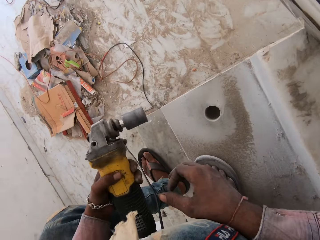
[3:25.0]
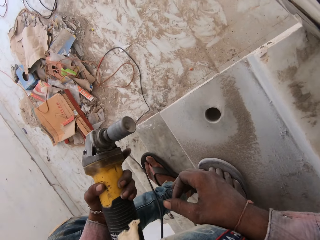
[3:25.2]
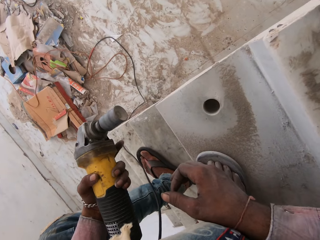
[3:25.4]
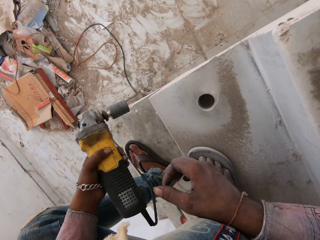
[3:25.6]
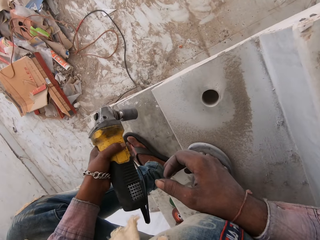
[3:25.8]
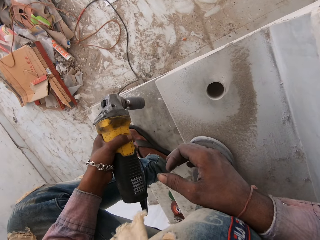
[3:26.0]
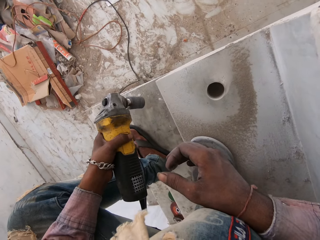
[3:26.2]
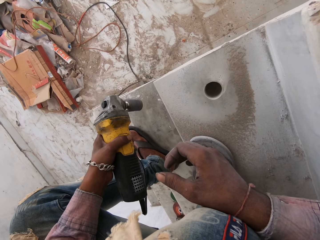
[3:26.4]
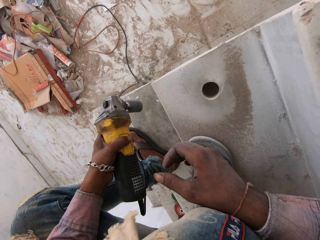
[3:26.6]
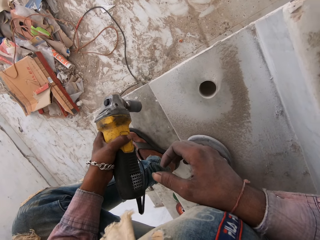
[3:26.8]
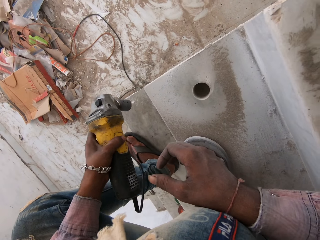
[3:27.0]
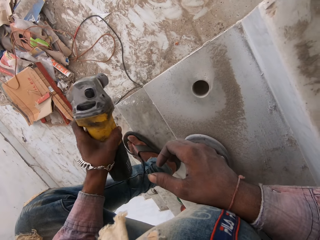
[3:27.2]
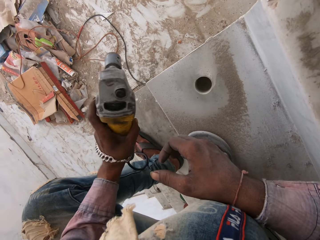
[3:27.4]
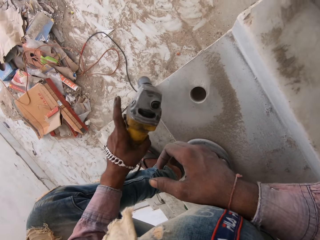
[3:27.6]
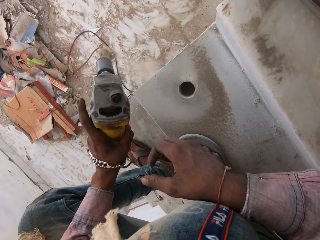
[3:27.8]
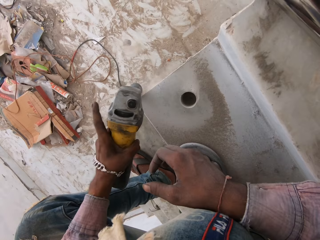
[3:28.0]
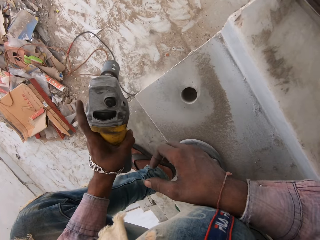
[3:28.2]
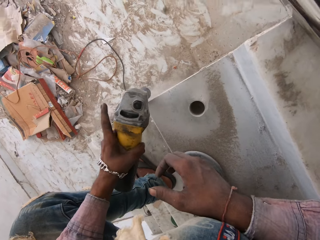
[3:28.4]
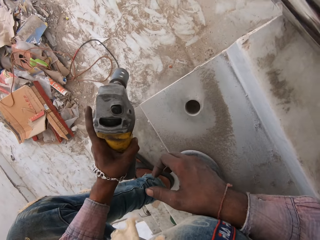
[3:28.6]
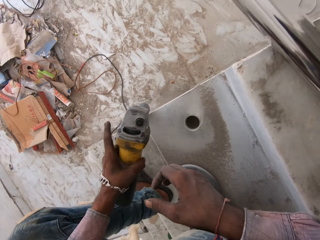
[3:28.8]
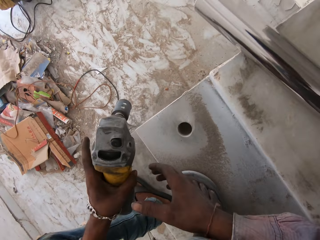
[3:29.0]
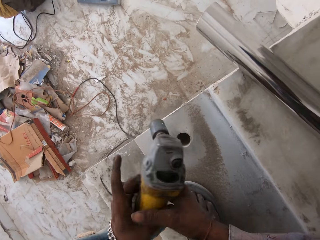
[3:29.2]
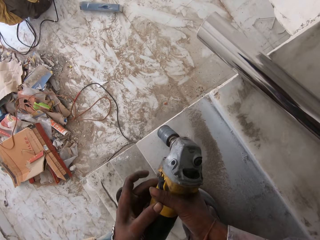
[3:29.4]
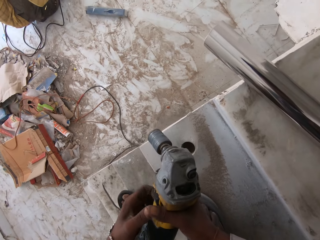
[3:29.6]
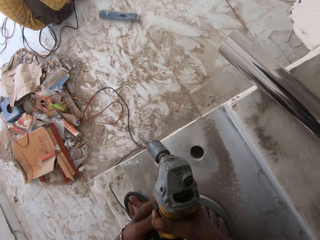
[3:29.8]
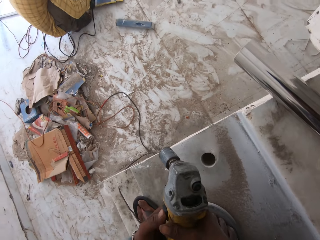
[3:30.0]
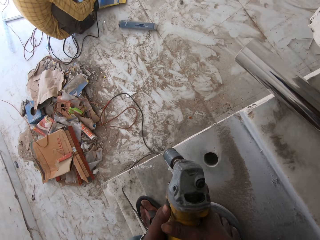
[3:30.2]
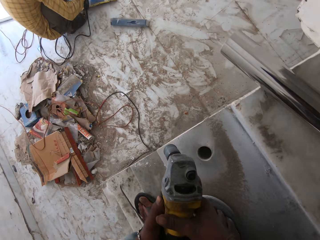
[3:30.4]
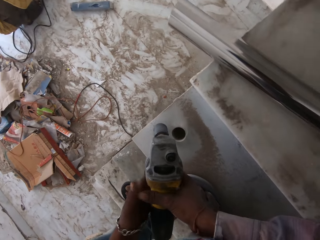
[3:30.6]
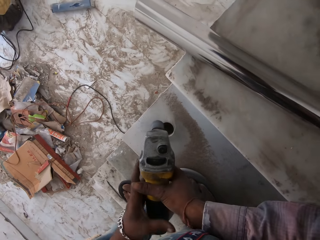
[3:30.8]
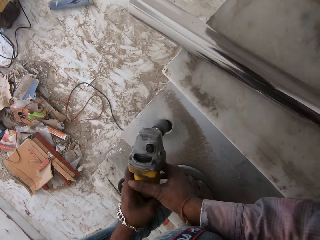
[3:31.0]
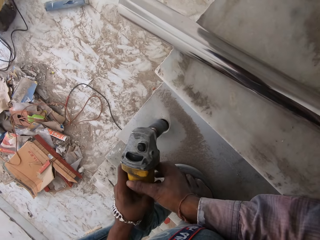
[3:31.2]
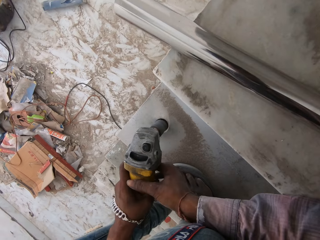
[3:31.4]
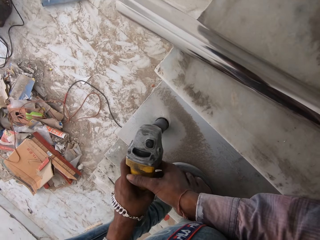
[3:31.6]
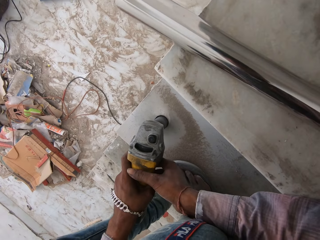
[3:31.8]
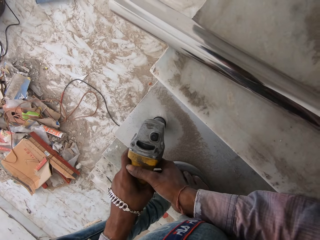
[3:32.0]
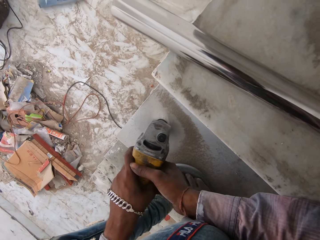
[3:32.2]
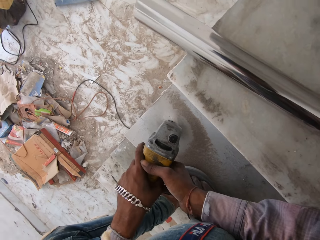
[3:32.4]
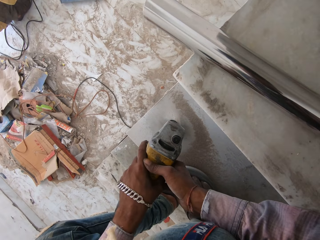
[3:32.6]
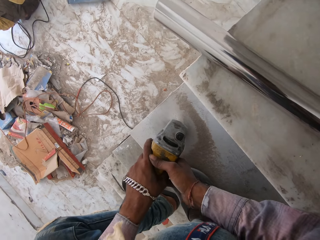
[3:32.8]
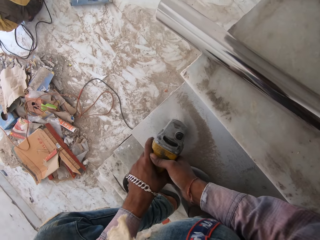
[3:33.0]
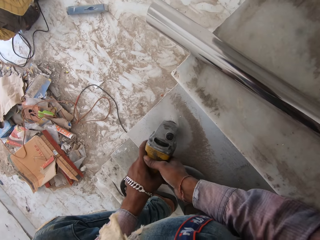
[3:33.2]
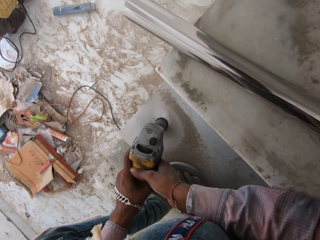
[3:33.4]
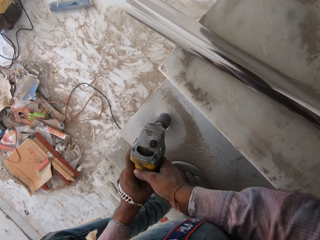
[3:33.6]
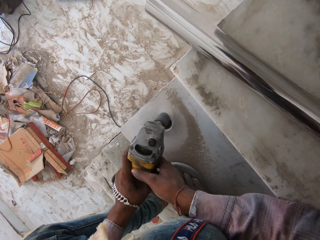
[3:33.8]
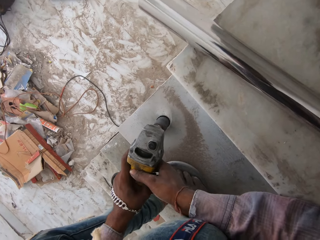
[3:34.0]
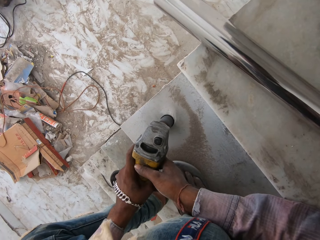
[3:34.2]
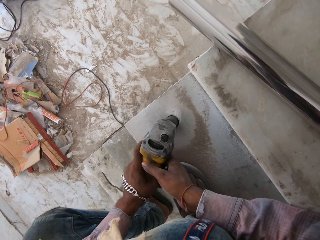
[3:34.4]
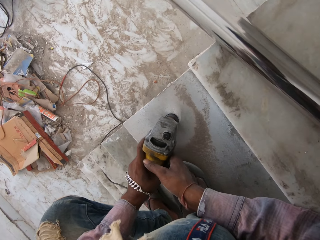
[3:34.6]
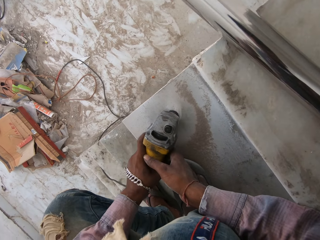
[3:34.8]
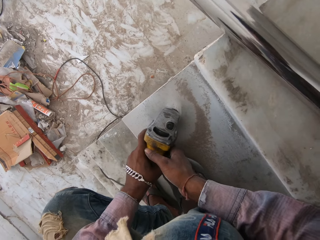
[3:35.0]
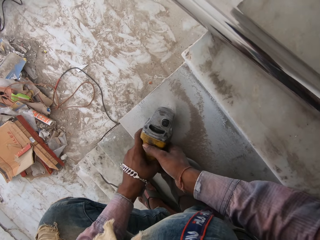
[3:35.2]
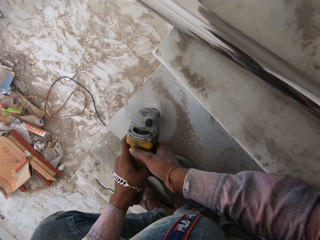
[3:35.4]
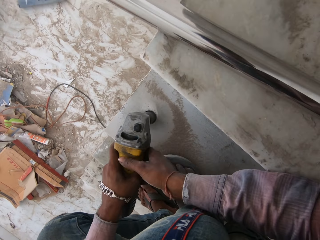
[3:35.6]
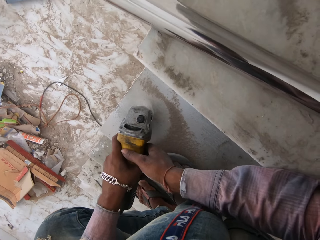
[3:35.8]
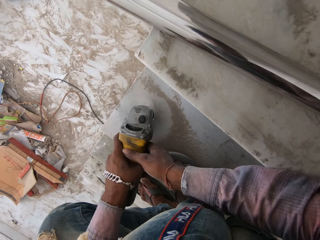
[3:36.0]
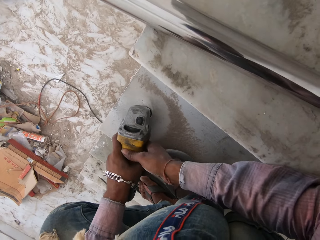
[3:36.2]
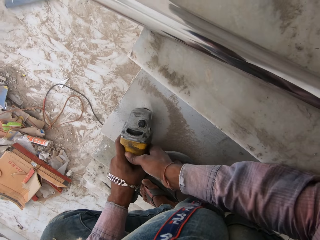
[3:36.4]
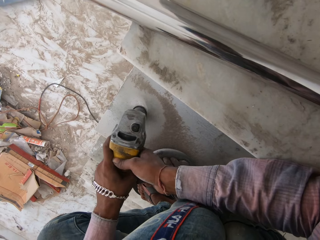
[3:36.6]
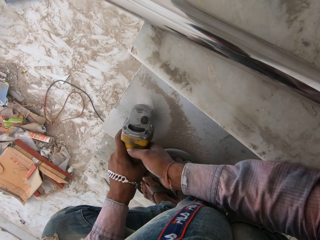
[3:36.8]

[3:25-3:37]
The camera wearer removes cement from a drilling machine. They drill a hole on a floor with the drilling machine.

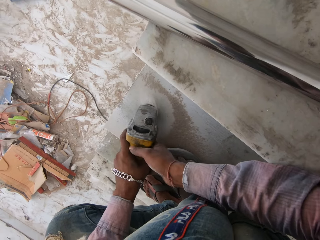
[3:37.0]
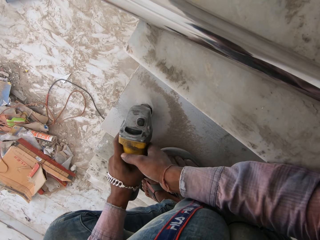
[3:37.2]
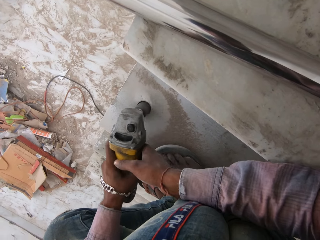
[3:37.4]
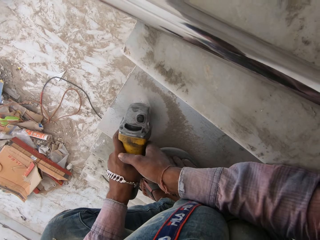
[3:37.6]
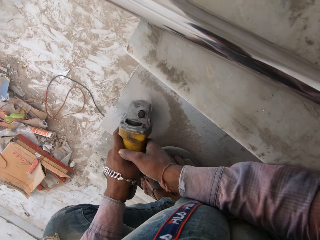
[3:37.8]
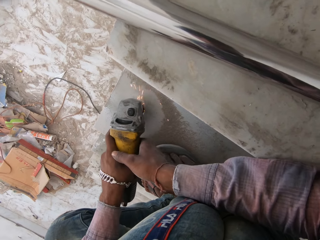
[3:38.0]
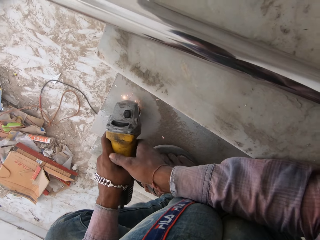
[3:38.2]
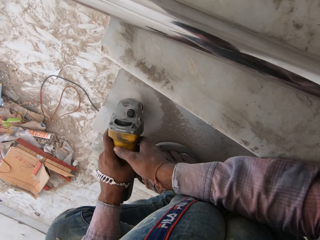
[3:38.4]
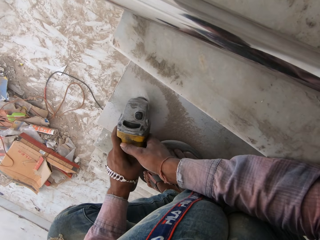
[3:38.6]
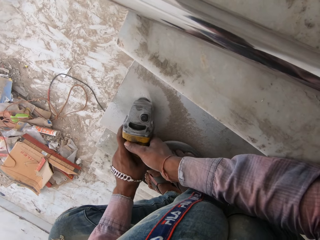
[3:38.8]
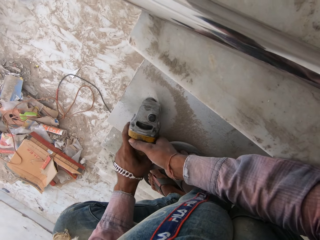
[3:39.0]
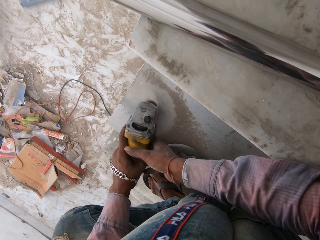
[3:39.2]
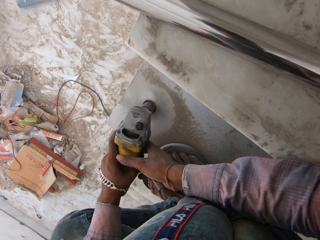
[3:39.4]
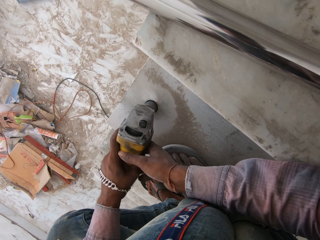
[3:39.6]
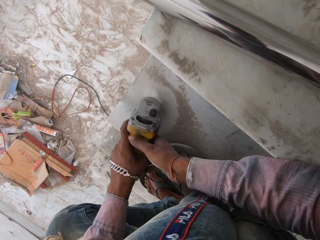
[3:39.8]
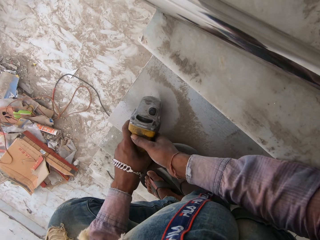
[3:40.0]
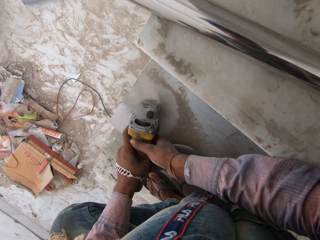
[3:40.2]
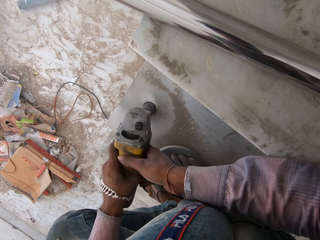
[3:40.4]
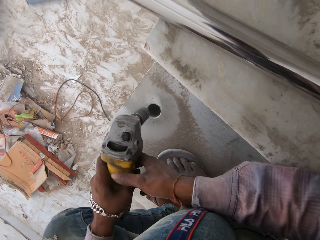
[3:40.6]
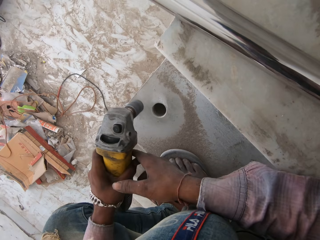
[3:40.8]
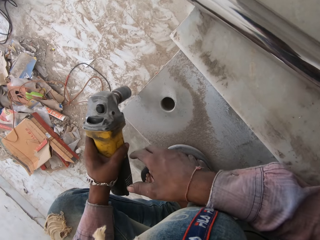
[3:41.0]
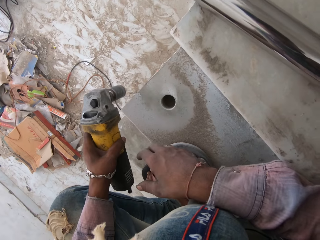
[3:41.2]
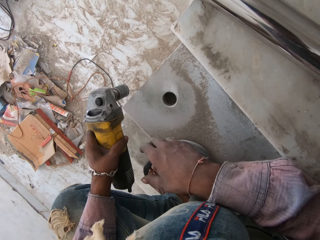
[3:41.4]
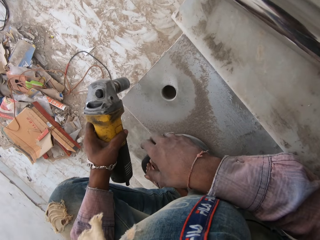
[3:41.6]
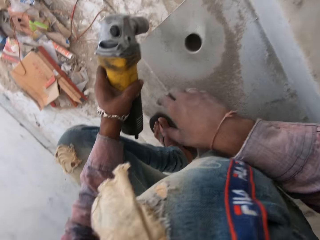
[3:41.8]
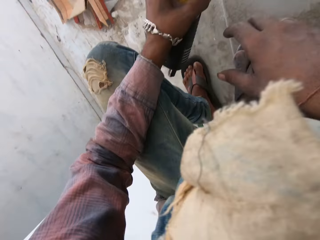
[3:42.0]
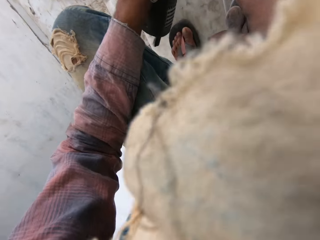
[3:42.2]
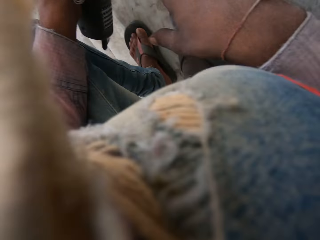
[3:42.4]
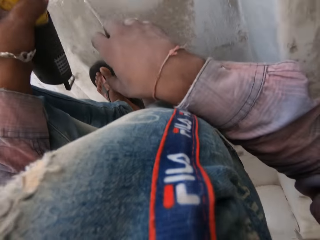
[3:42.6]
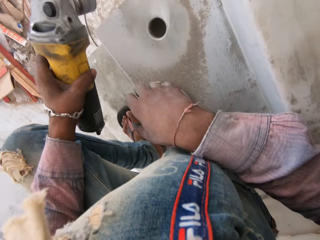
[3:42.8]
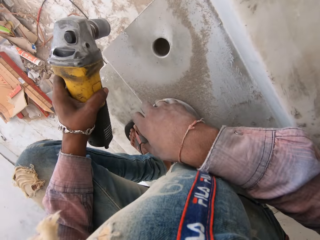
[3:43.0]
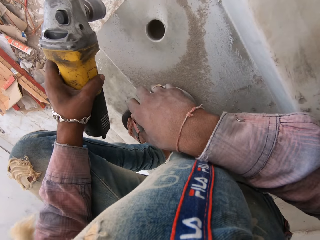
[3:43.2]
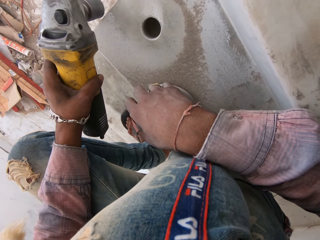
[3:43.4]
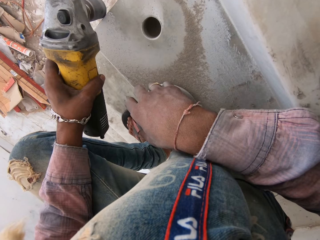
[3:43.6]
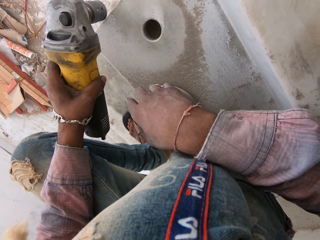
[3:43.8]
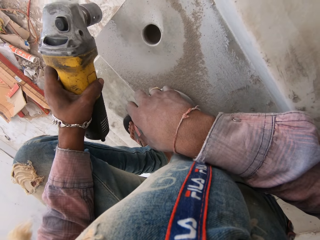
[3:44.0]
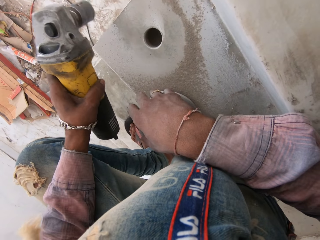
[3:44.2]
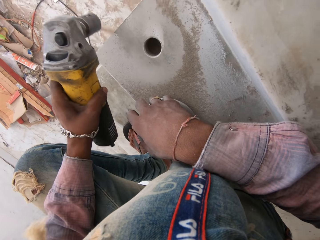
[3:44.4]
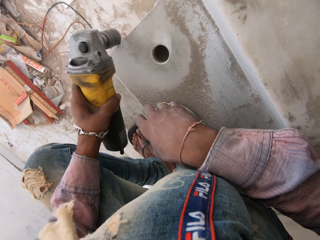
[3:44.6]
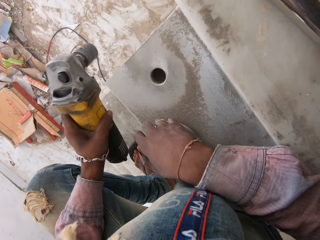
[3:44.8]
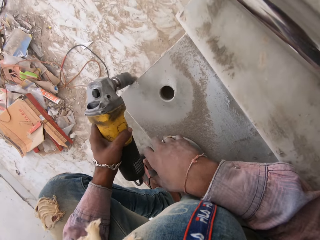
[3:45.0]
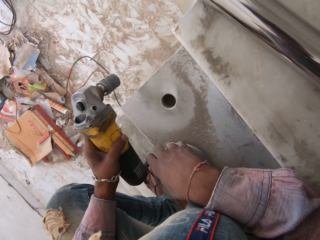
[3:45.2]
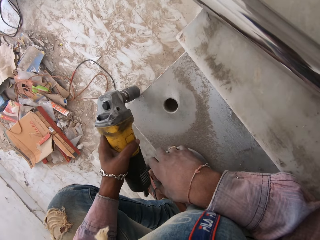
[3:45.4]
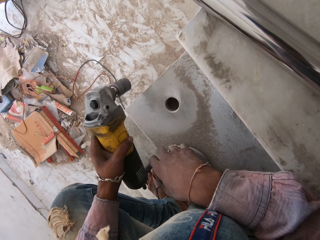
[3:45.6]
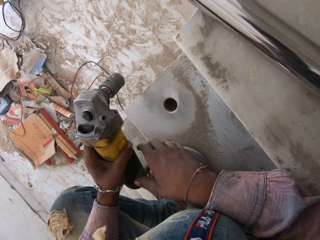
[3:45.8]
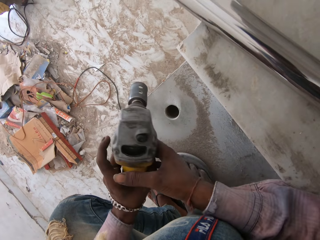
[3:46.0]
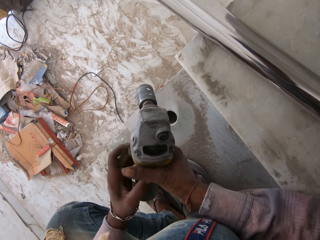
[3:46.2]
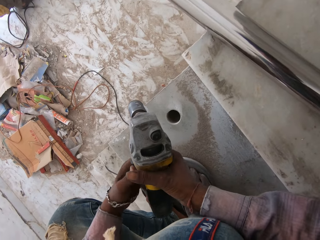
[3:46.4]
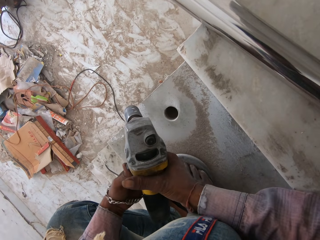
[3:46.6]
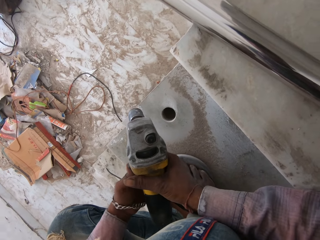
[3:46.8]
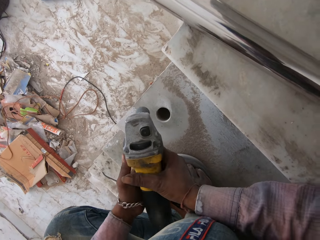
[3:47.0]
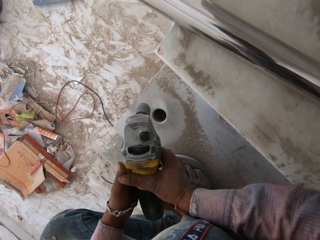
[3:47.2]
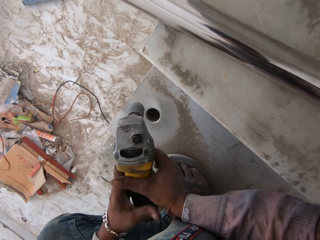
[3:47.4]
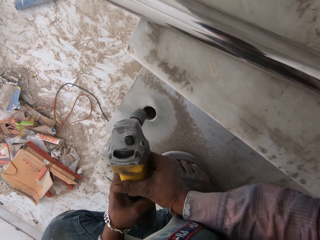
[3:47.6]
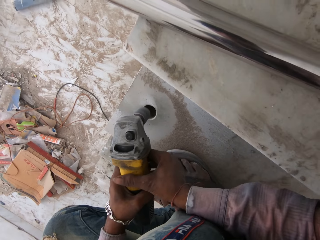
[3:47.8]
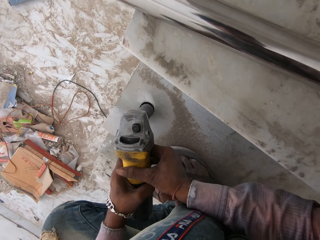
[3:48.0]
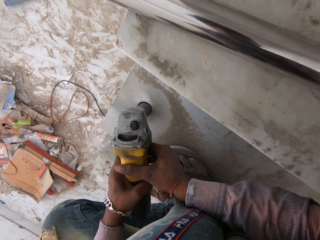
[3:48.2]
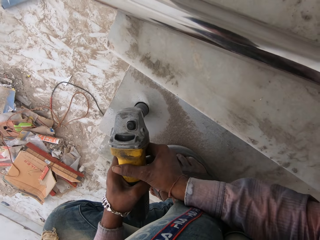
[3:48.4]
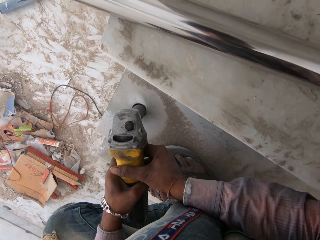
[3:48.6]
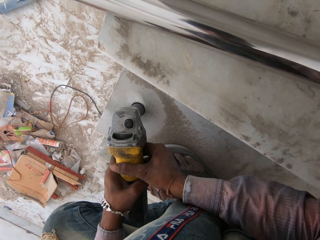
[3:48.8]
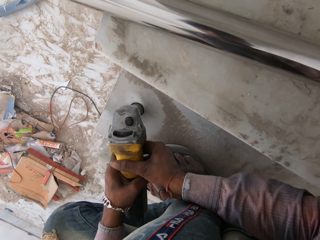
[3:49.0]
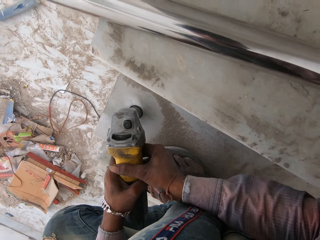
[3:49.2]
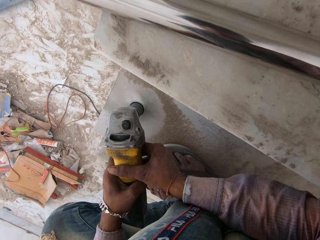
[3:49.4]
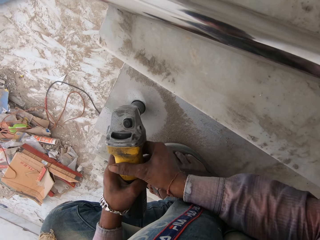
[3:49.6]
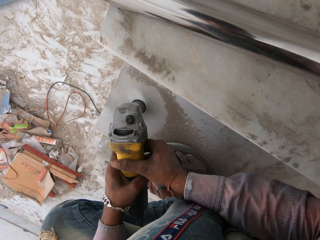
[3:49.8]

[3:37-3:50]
The camera wearer looks around in a room. They remove cement from a drilling machine. They drill a hole on a floor with the drilling machine.
